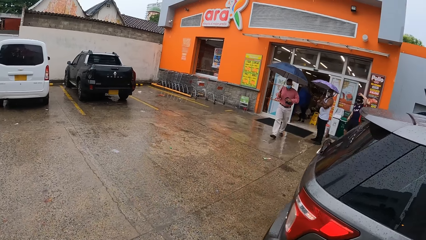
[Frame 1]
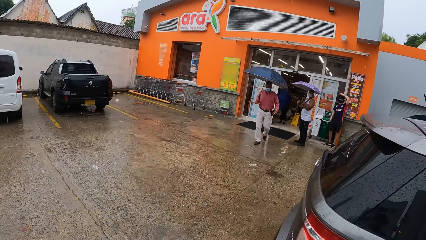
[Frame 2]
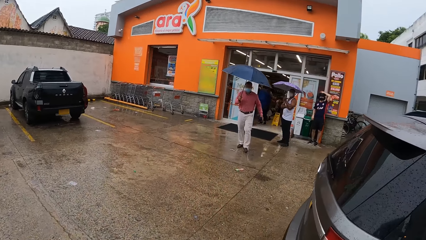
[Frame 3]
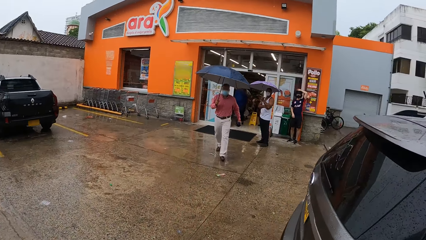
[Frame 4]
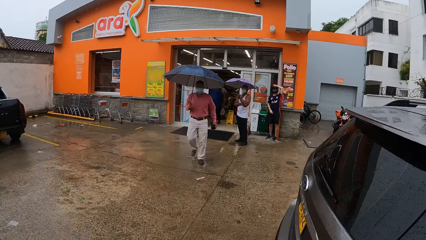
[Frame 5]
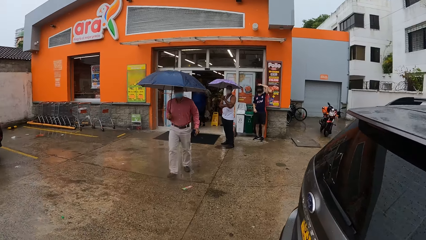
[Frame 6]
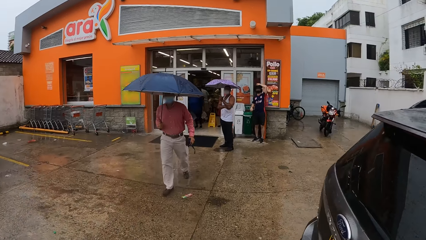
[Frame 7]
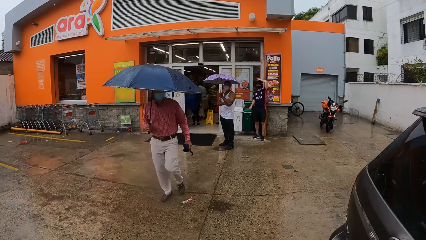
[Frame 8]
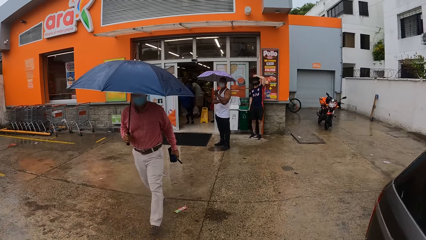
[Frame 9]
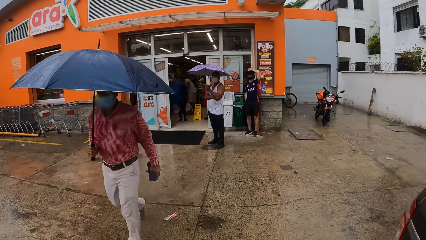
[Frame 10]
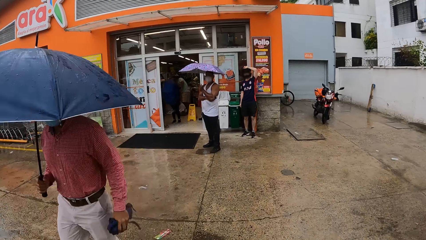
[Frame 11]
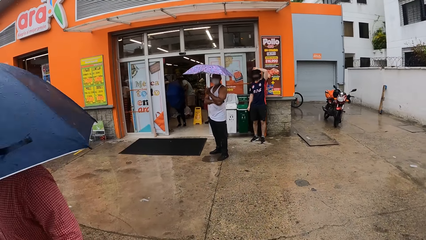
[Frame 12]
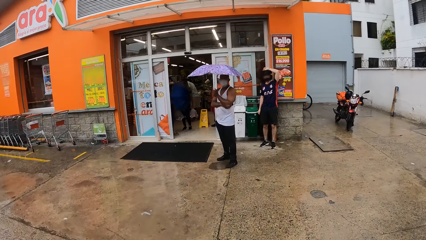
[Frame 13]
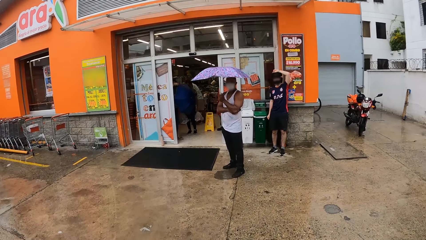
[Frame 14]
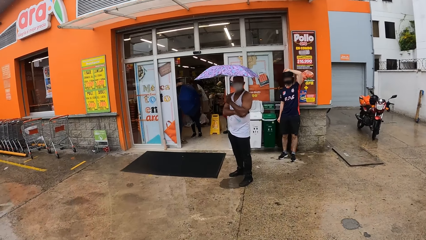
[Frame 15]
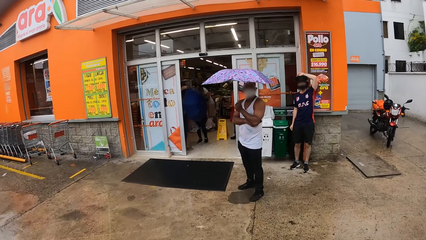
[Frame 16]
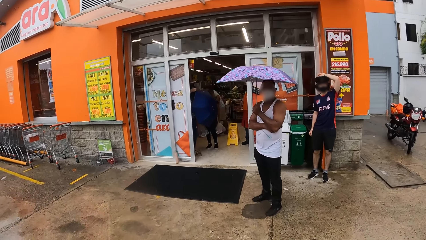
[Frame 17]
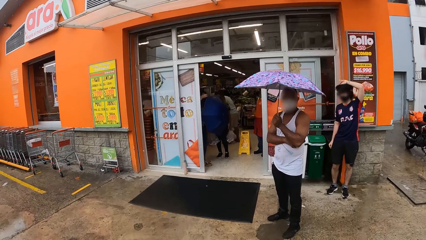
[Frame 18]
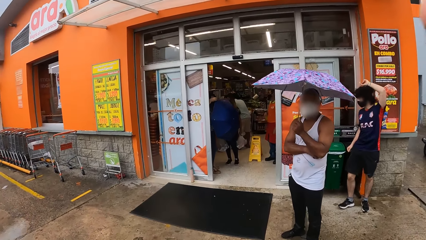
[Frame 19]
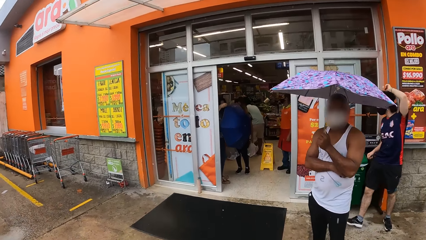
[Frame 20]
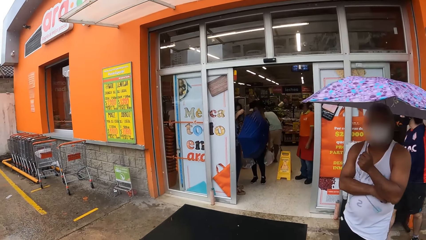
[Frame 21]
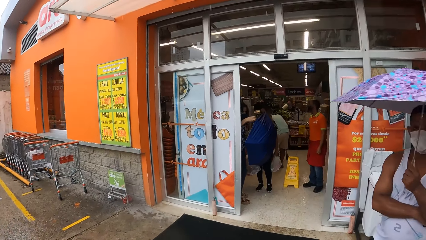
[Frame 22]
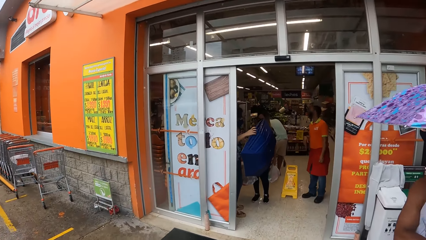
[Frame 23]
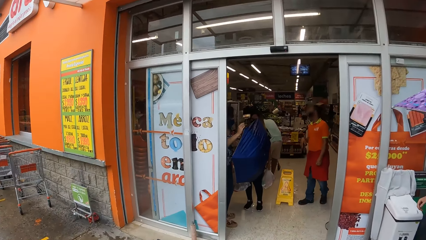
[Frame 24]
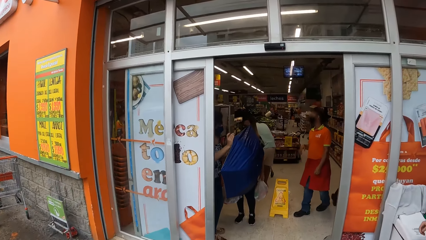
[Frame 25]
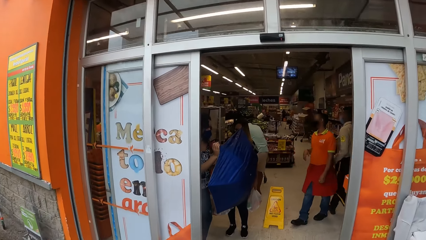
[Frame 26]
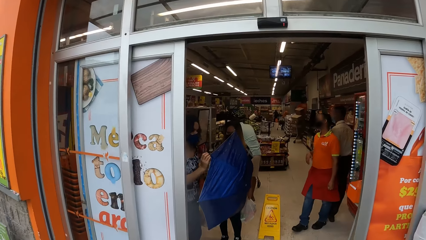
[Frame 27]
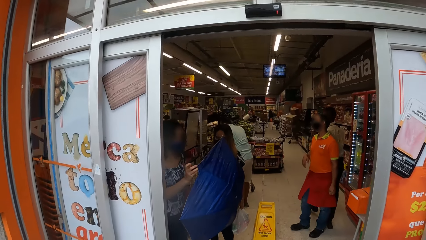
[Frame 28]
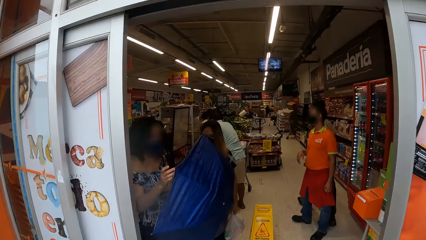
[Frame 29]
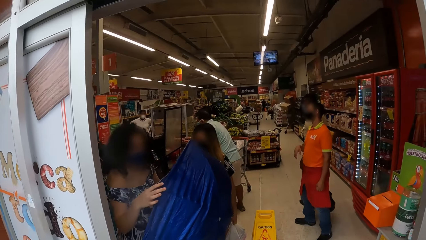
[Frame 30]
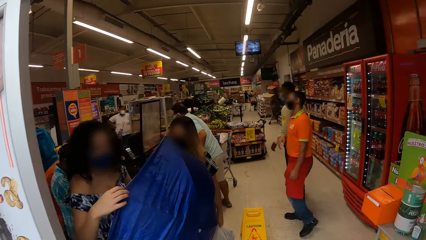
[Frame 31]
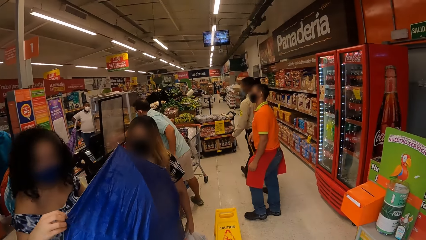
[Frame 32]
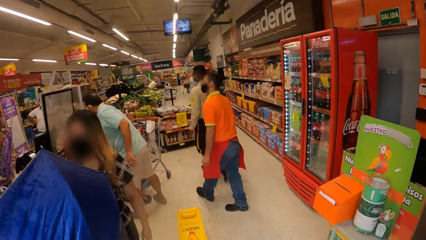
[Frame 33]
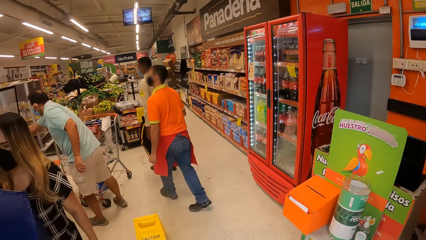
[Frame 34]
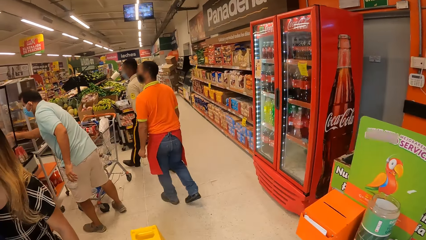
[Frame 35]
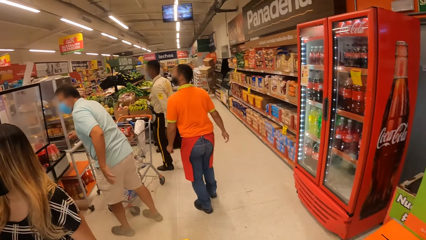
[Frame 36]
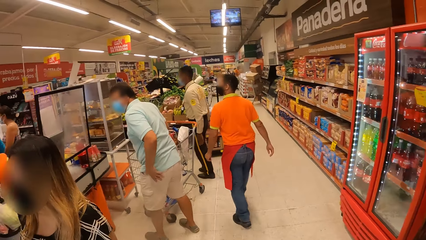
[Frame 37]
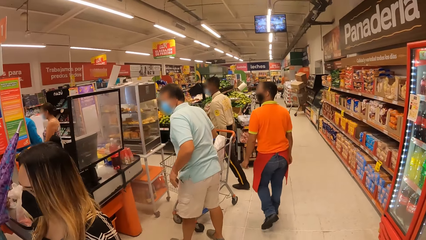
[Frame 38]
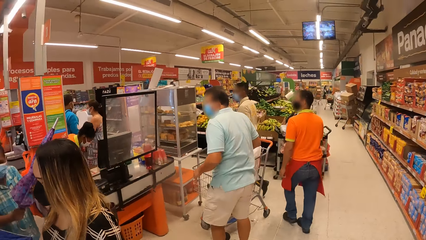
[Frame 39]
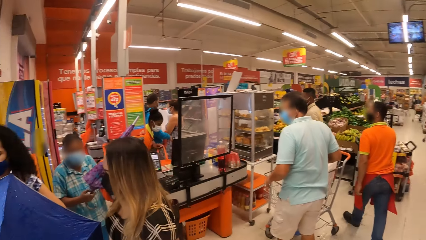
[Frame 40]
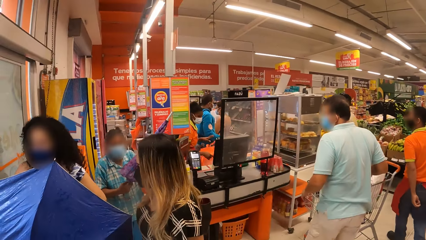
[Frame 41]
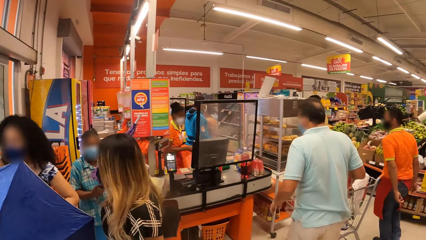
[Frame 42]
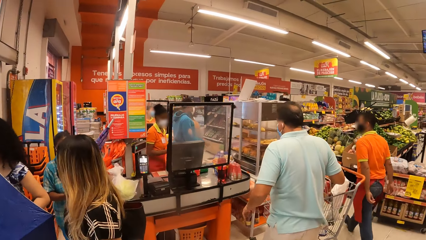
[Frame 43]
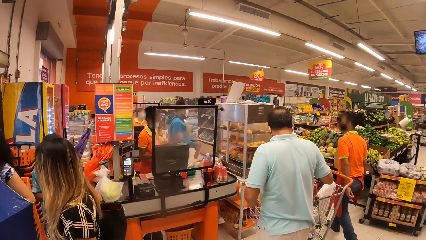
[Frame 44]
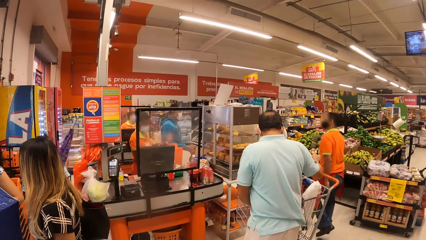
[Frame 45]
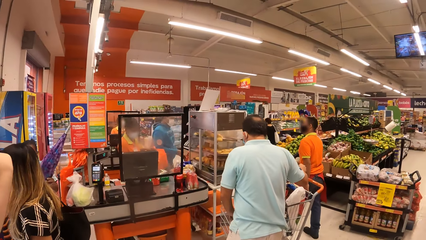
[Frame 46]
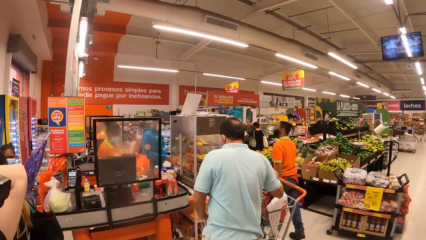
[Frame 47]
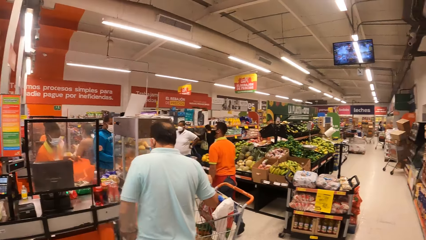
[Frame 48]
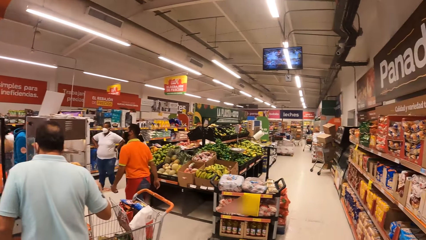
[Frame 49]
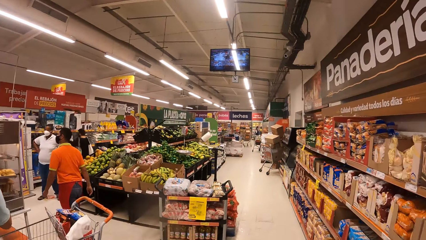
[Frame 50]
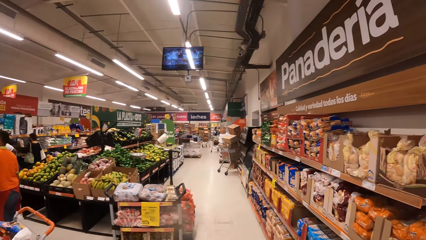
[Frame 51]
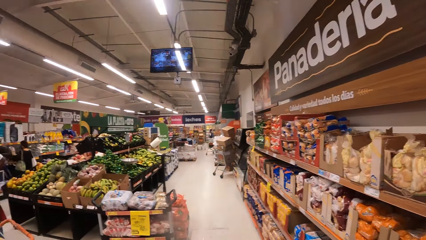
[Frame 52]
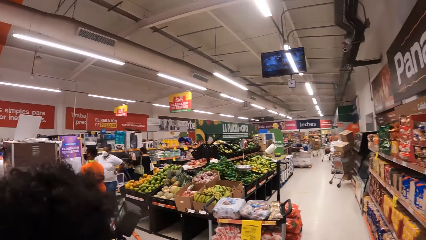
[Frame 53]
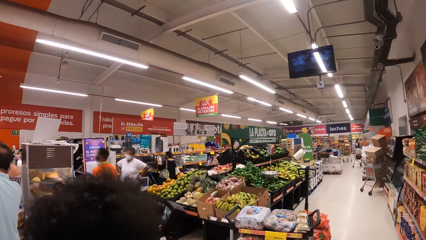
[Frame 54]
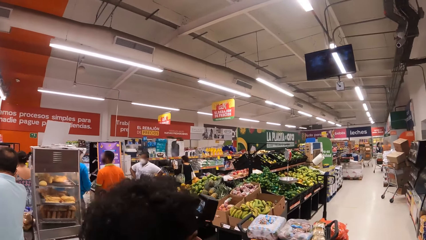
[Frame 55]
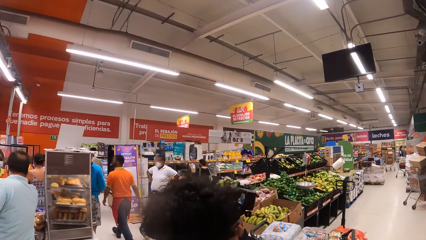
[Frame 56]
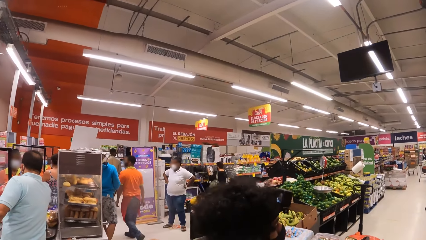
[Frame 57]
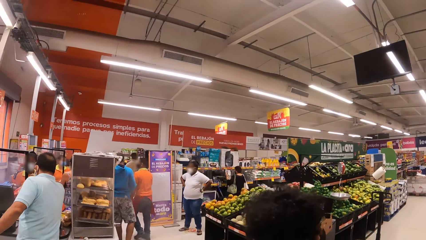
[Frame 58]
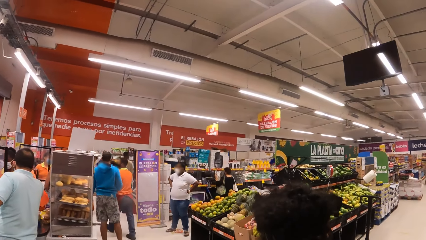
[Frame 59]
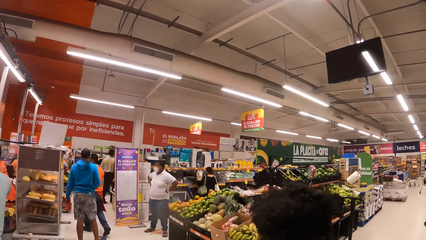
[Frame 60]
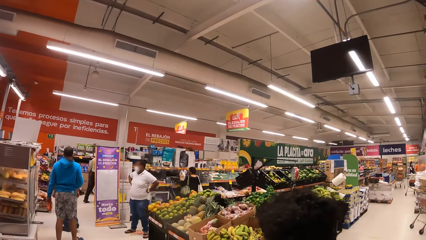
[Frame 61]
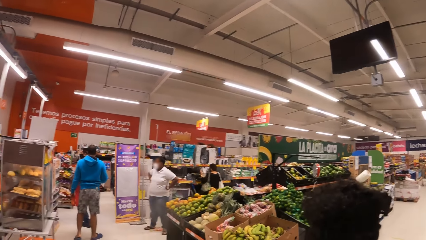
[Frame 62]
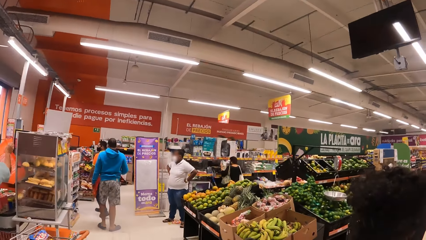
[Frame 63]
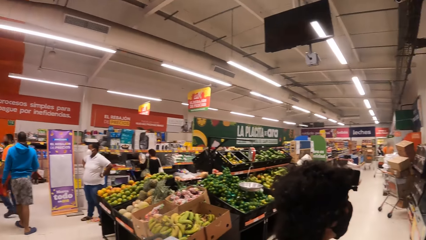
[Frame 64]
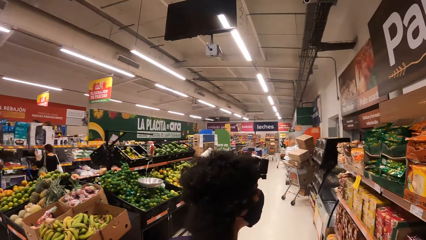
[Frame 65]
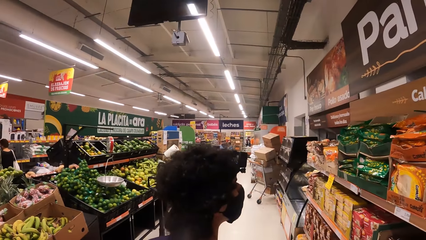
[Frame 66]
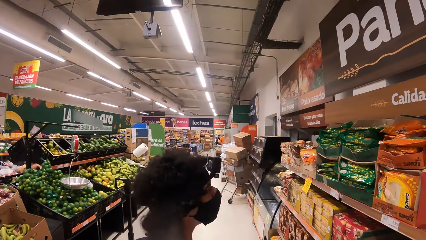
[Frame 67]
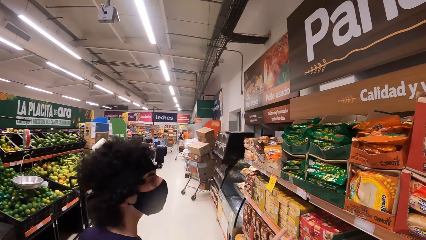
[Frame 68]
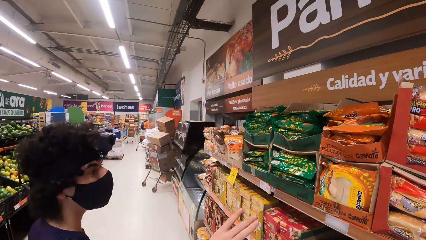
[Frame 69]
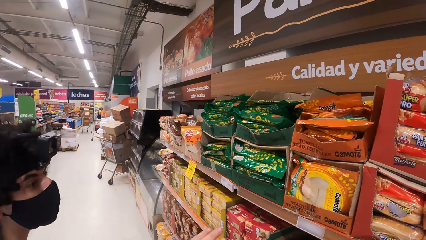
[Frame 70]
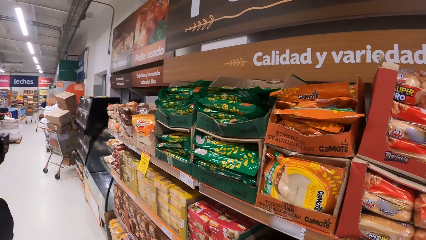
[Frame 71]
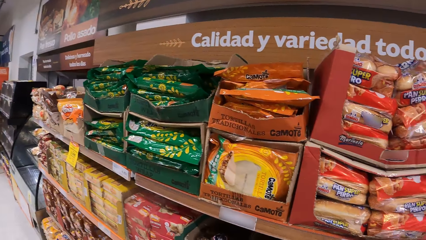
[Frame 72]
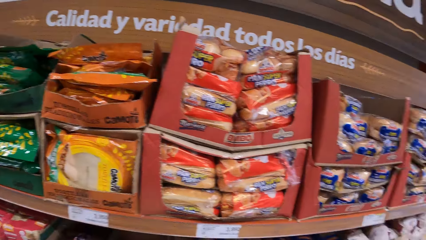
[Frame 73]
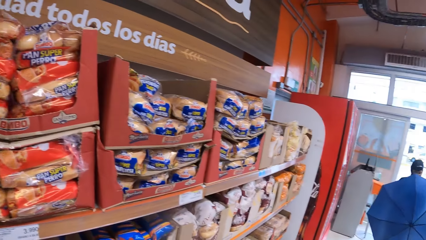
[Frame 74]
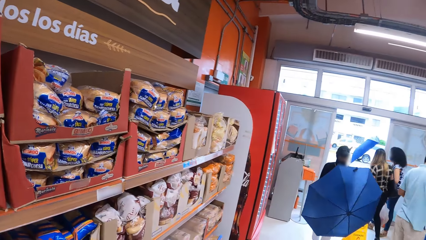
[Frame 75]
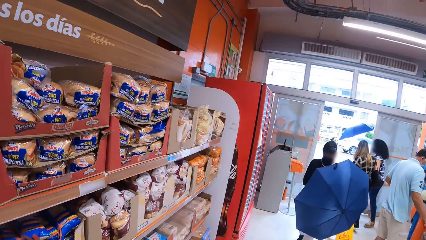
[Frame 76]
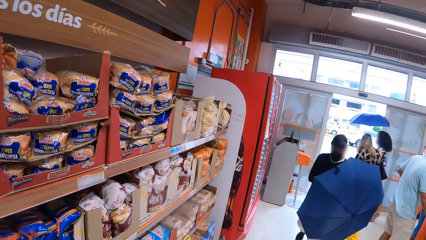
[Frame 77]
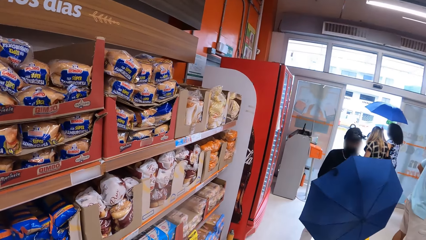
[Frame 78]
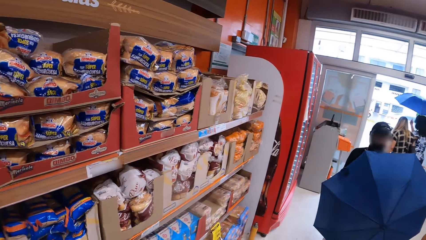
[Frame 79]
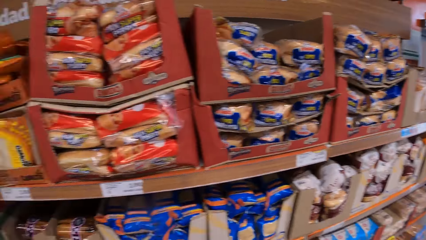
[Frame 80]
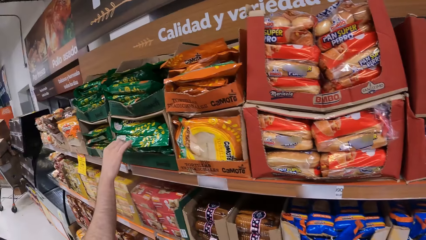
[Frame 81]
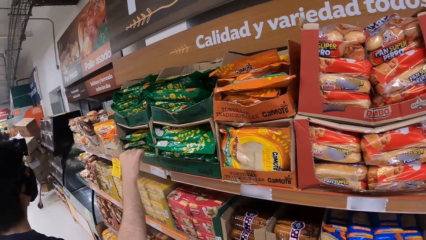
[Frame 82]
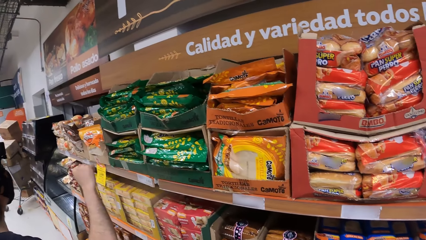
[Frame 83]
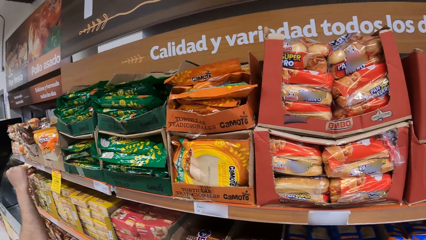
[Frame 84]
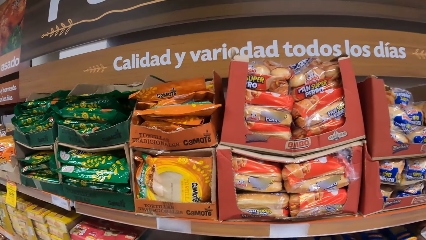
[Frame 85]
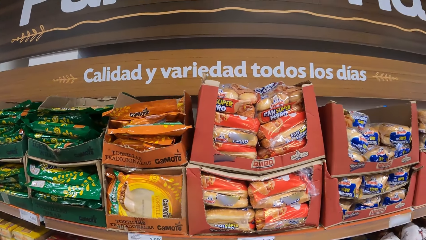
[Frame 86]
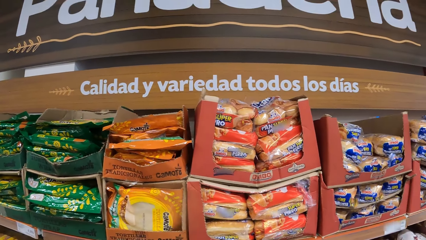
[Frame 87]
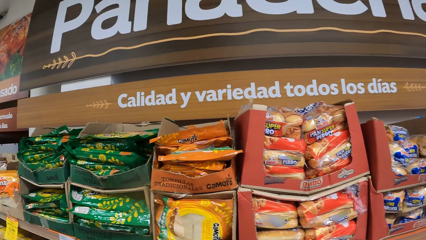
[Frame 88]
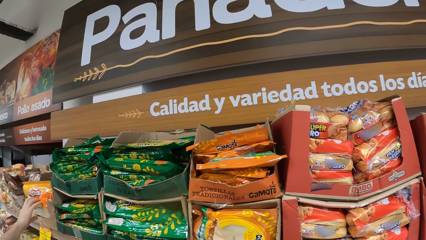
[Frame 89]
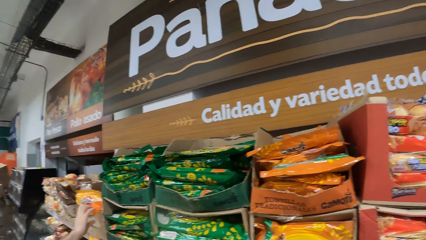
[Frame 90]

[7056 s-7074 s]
Another man walks around. The camera wearer looks around. They enter the supermarket and look around. They look around again. The first man walks around. The camera wearer looks around.
